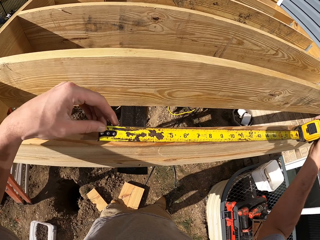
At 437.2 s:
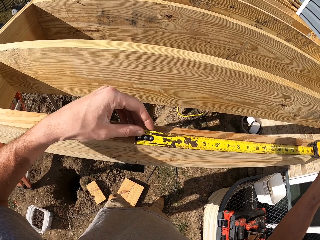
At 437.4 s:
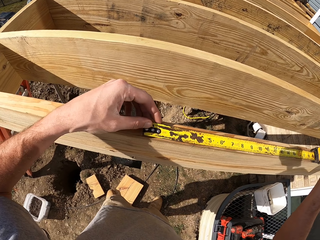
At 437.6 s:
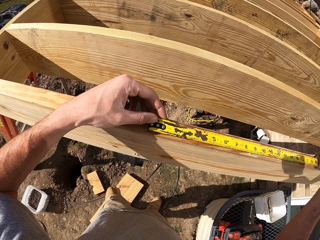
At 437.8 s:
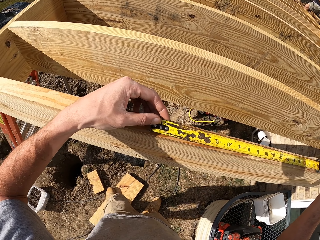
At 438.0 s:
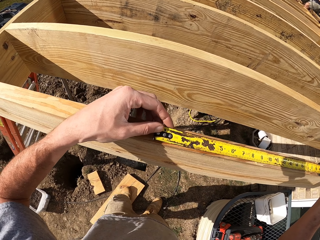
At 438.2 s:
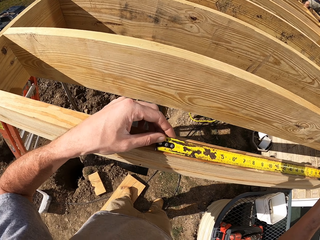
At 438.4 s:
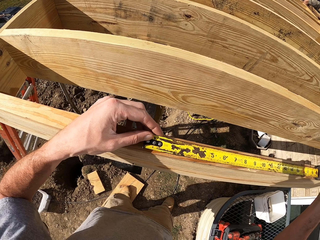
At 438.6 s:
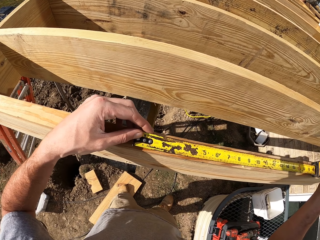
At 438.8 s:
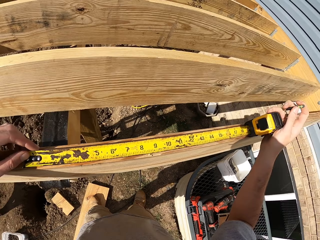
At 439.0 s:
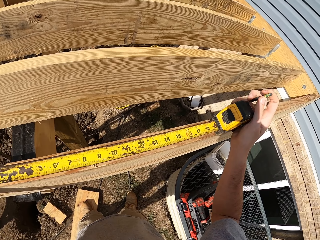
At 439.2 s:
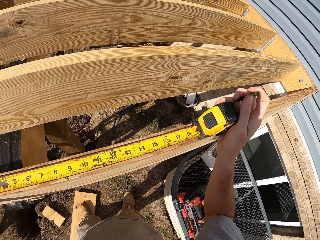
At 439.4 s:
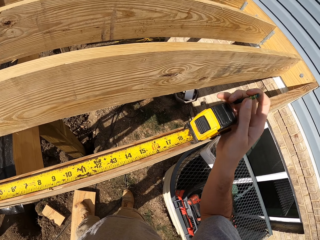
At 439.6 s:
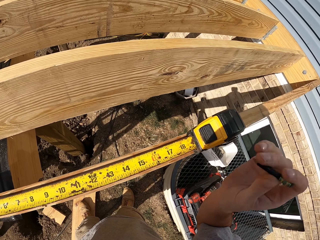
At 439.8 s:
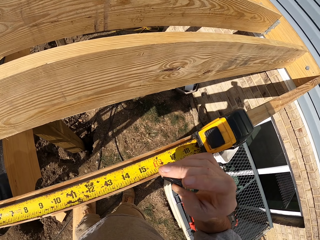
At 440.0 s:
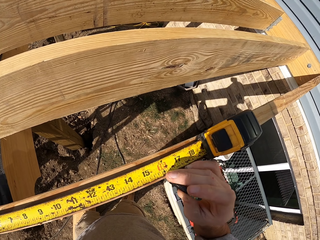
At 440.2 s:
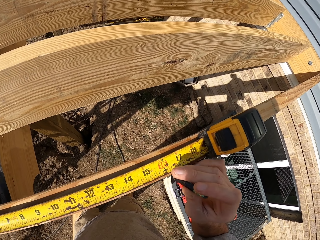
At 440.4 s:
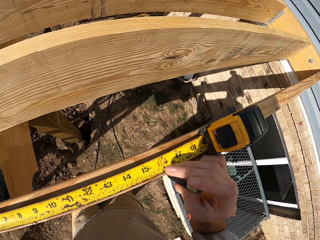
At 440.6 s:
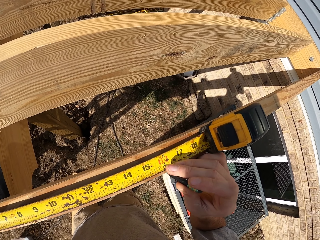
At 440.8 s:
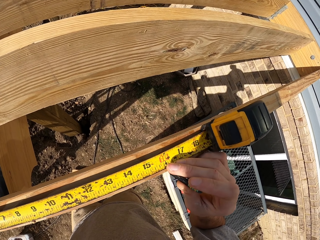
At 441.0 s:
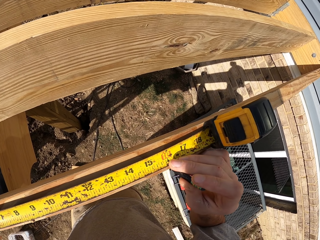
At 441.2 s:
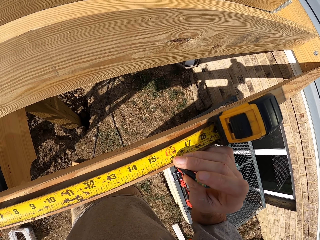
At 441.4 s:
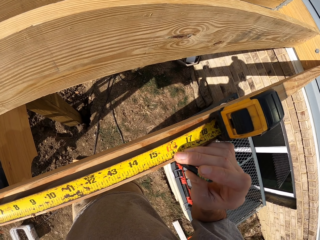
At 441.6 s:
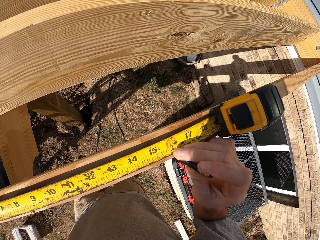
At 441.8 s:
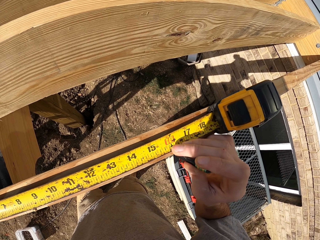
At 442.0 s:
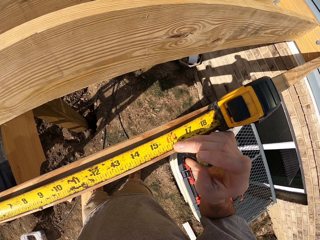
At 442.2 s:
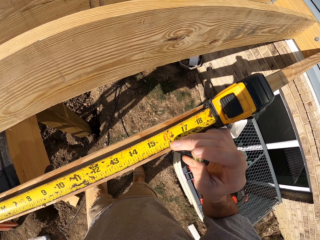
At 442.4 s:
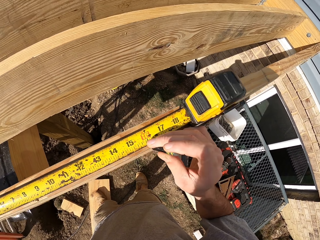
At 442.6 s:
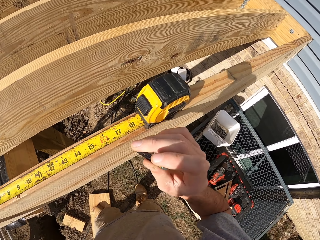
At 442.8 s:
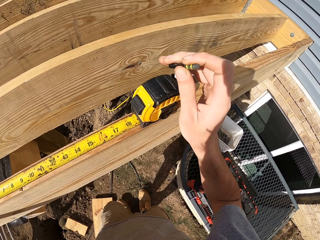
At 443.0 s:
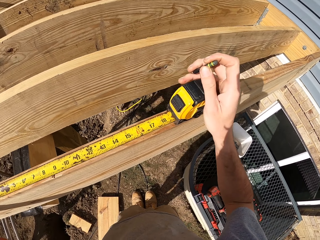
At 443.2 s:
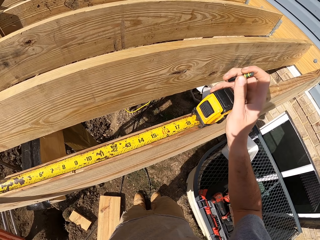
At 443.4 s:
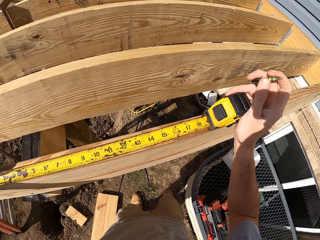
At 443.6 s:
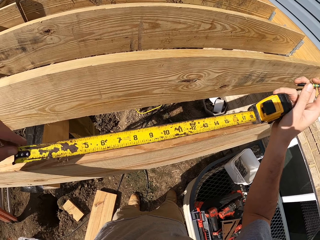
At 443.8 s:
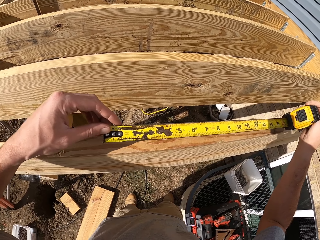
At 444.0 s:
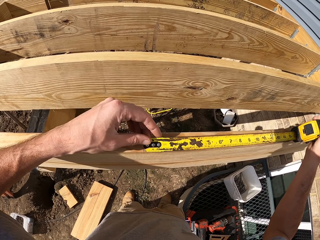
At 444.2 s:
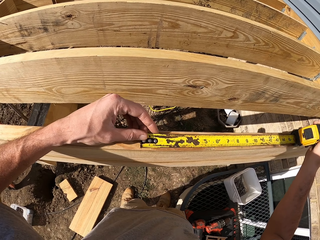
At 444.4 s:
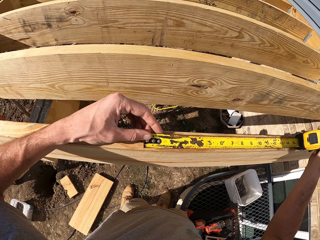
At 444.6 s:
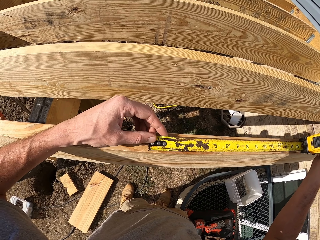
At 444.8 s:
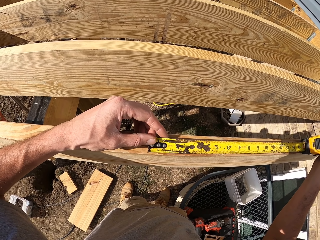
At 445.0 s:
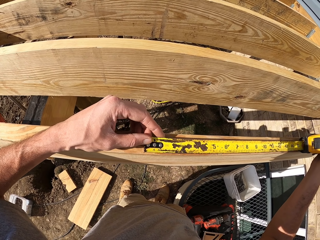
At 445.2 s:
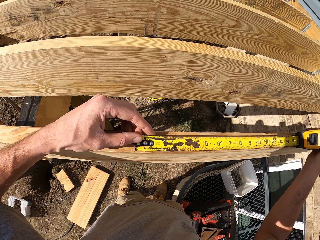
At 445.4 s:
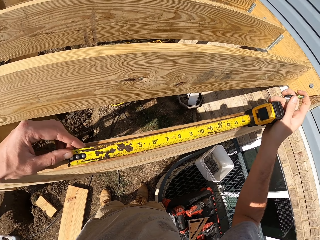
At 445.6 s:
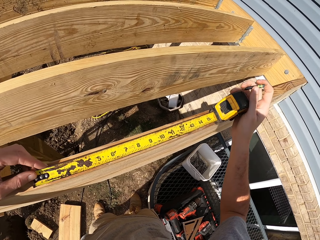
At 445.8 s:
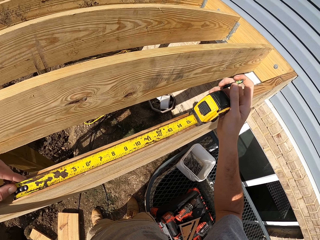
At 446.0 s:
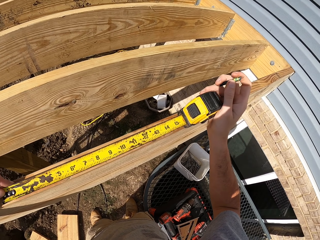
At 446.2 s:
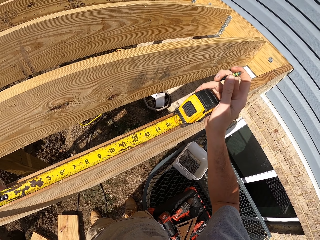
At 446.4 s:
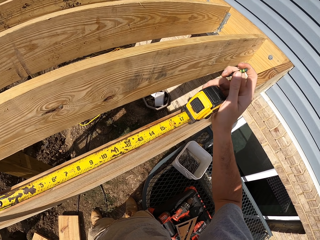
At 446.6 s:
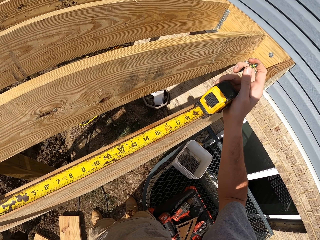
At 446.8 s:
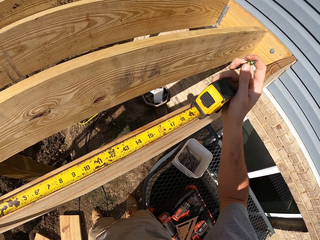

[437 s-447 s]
The camera wearer holds the pencil. They take a measurement.

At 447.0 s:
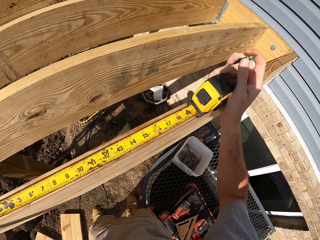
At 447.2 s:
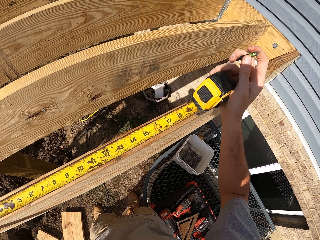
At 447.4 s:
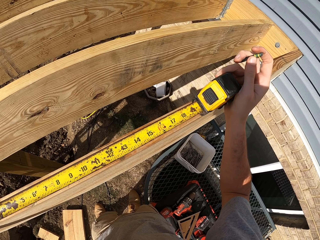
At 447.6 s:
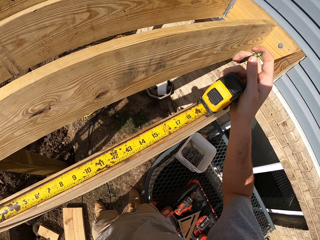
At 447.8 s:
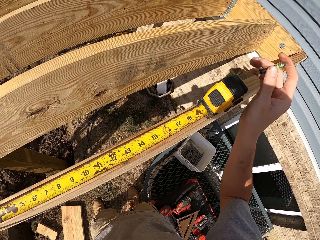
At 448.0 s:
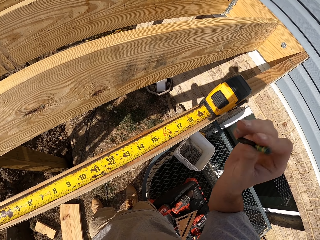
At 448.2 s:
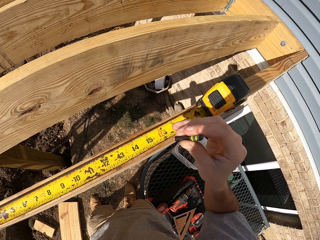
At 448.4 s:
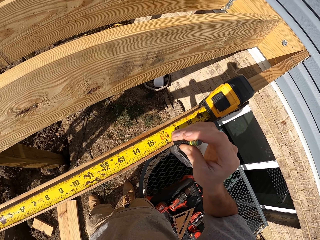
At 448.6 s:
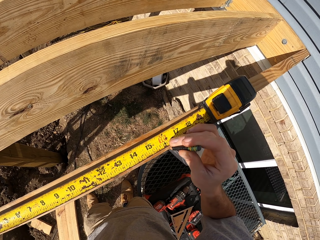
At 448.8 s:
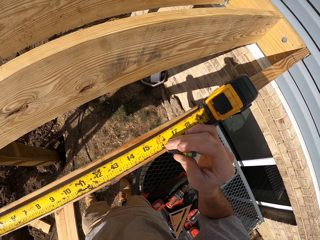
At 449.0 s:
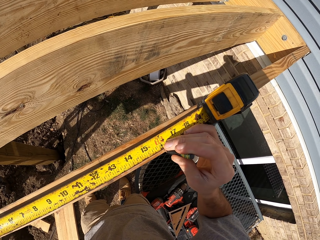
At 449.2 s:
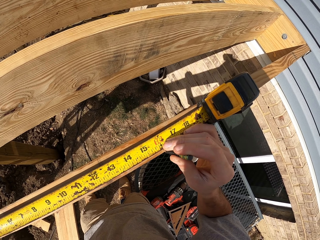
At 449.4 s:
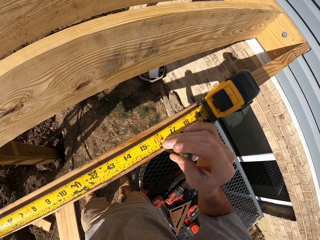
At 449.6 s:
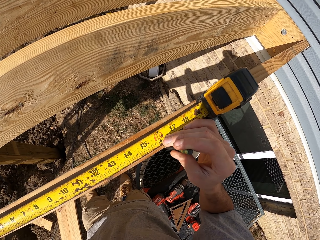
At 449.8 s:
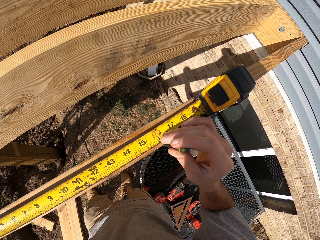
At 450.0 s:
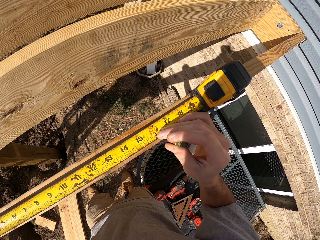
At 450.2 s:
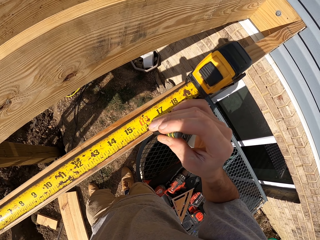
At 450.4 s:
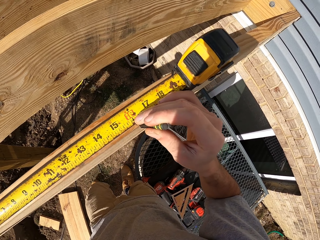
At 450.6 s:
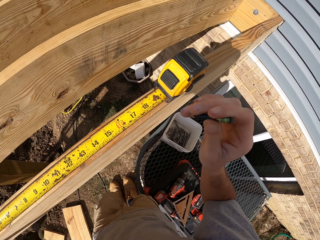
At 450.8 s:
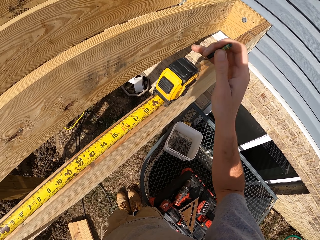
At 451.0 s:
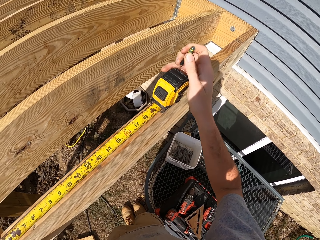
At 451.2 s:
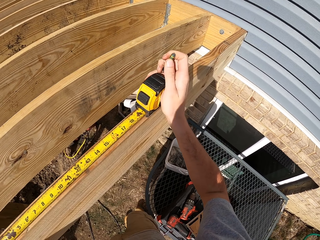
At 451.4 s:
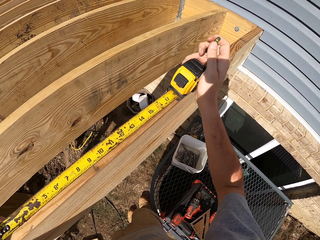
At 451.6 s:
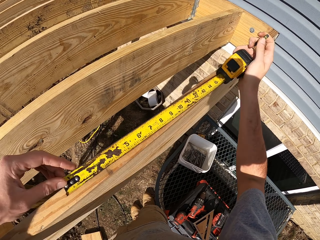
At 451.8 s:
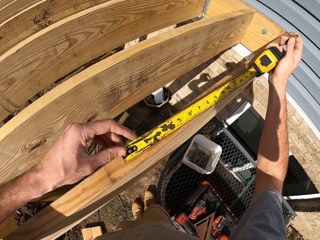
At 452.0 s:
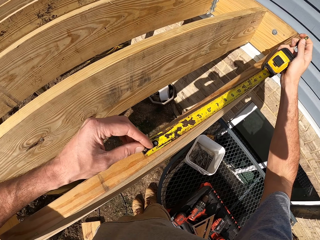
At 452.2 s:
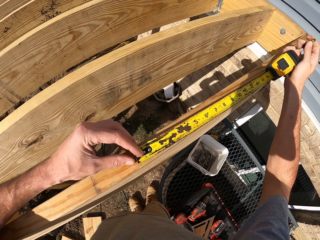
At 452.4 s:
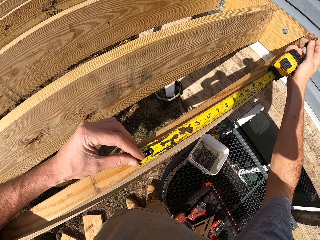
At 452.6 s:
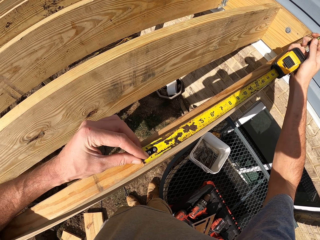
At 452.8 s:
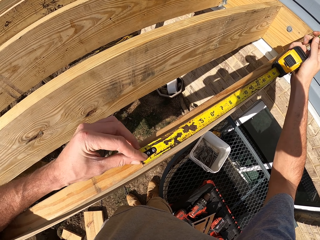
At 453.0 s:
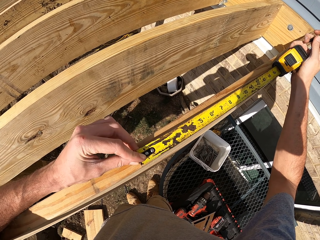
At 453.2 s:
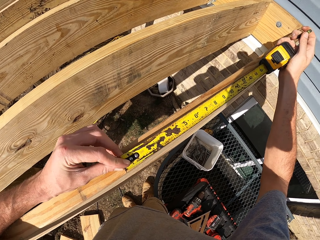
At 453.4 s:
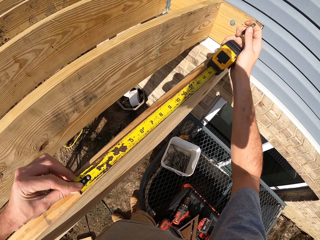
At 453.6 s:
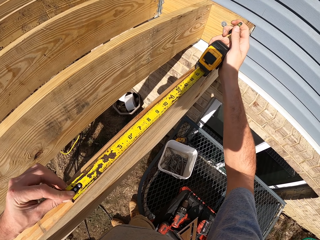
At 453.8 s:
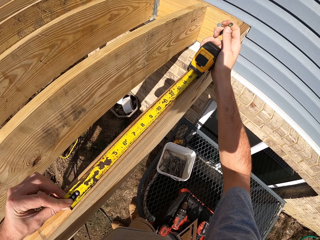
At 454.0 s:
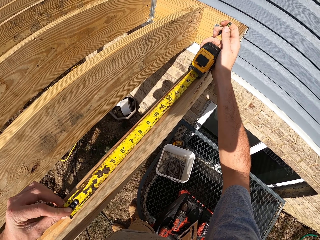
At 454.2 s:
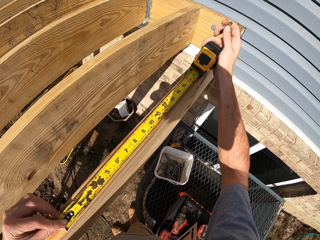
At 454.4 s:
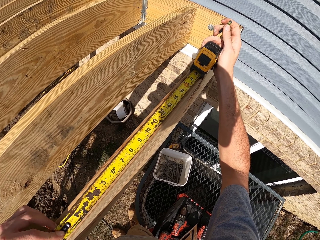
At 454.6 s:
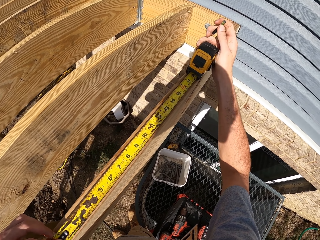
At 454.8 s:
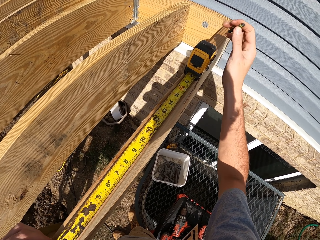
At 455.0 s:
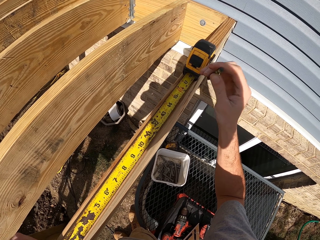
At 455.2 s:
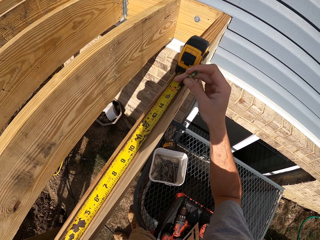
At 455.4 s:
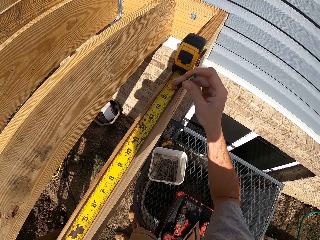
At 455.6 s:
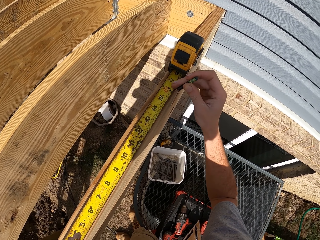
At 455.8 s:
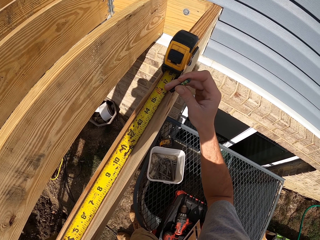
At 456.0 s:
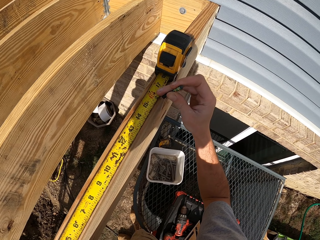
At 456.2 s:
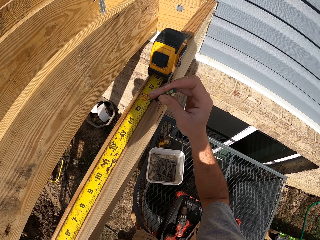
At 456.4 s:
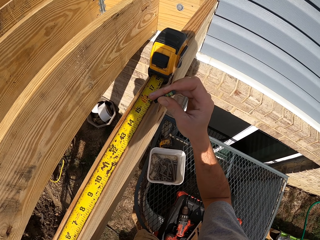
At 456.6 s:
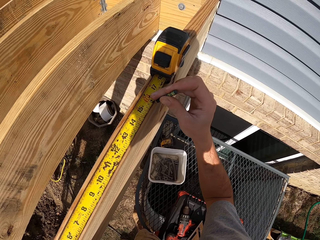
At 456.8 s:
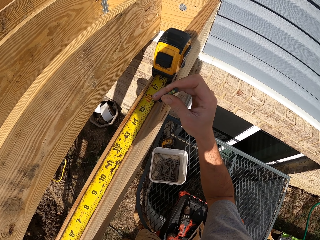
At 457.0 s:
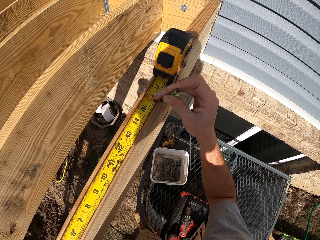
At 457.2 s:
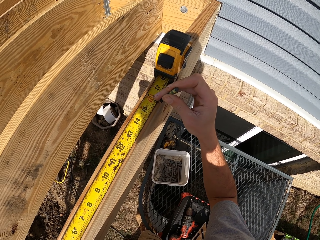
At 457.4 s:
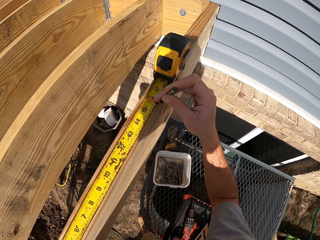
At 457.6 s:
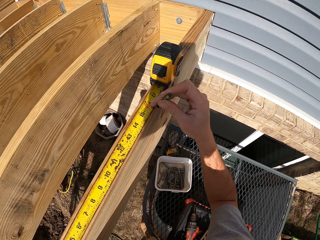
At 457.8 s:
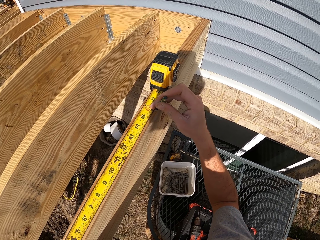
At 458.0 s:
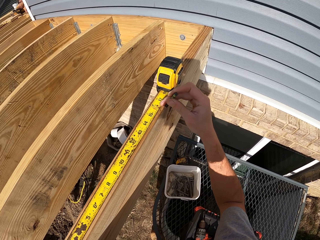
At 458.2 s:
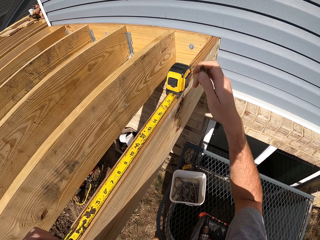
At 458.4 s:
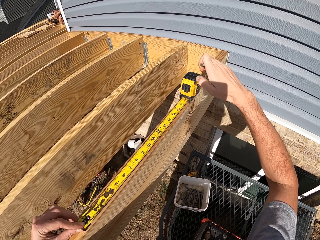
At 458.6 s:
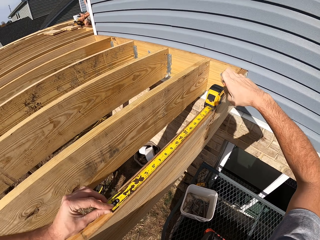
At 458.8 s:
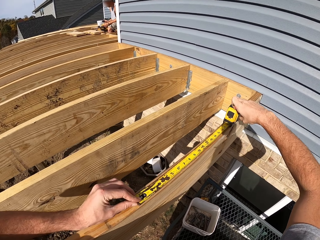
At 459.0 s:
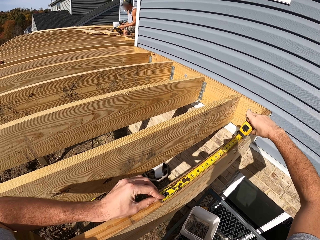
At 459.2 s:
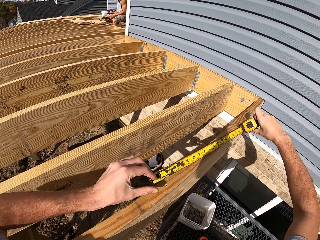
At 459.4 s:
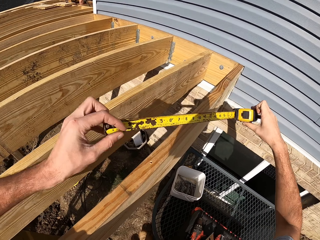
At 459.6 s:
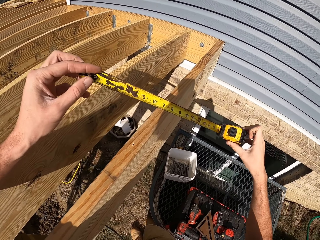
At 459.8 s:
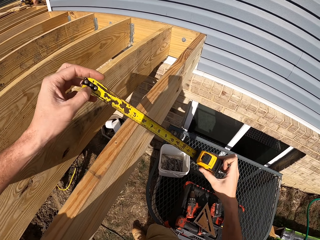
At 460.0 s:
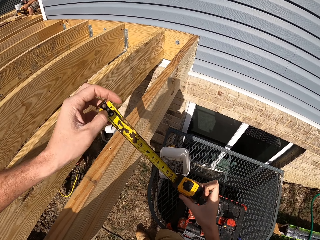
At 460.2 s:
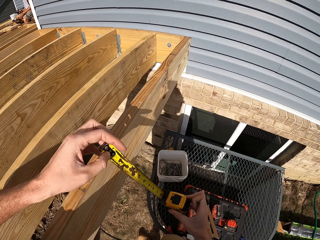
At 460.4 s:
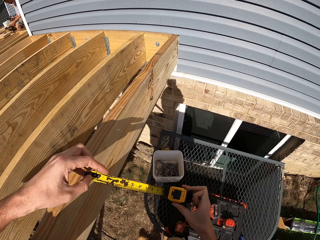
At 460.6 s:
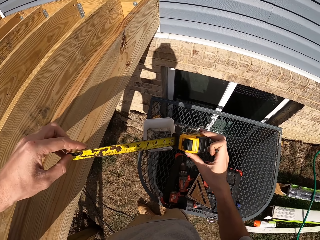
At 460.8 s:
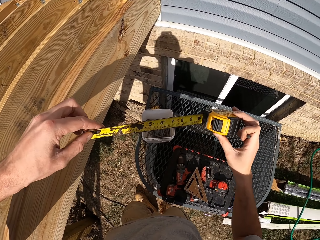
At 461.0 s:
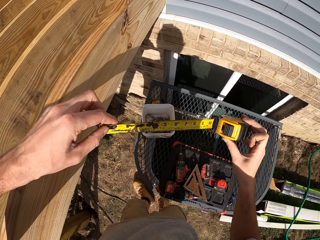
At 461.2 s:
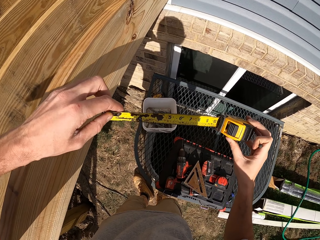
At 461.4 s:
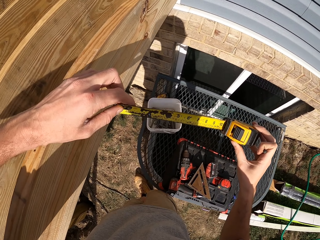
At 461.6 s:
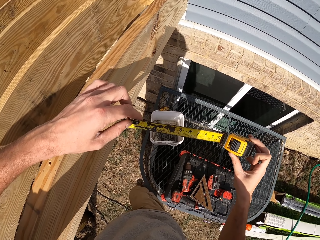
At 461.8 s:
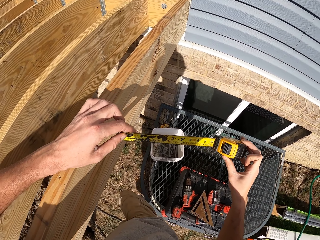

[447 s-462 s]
The camera wearer draws. They take a measurement. They draw. They take a measurement. They draw. They hold the tape measure.
